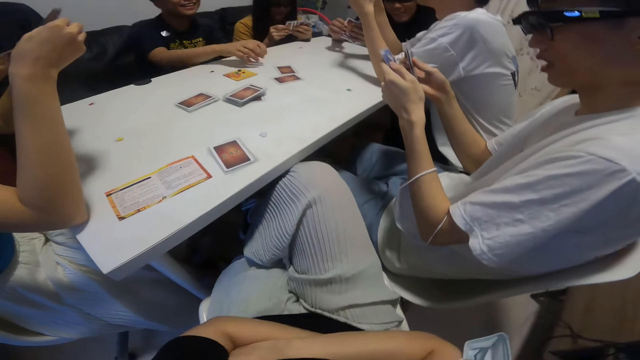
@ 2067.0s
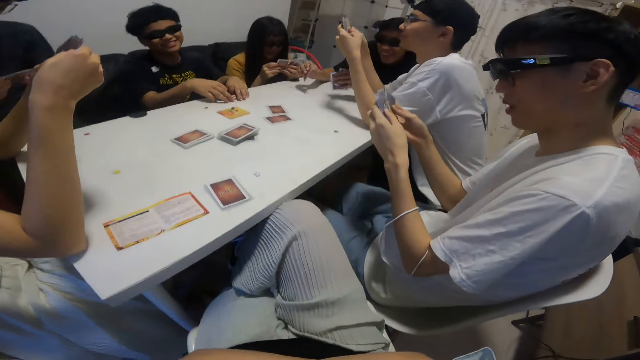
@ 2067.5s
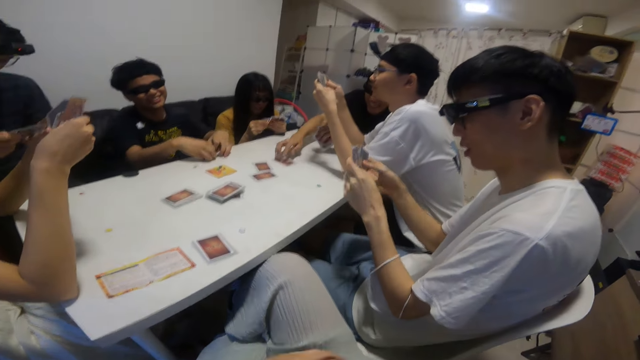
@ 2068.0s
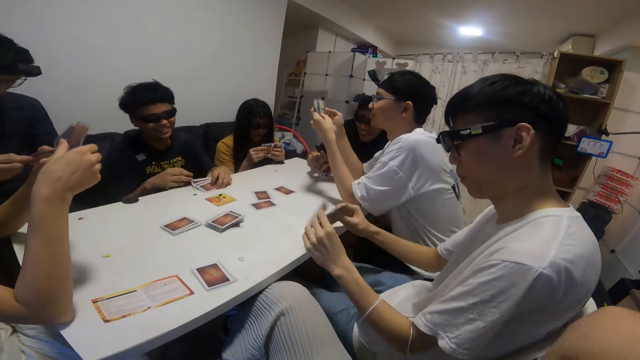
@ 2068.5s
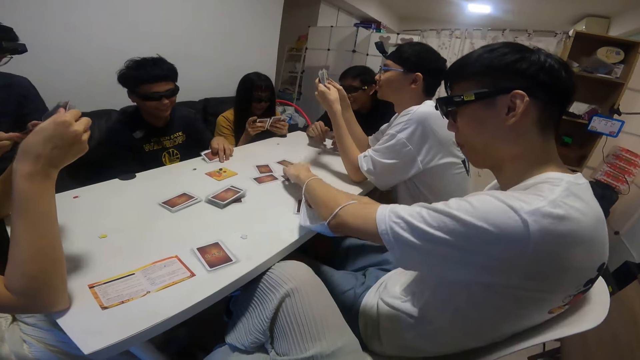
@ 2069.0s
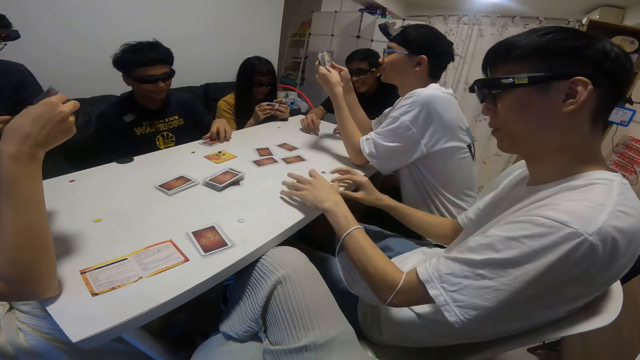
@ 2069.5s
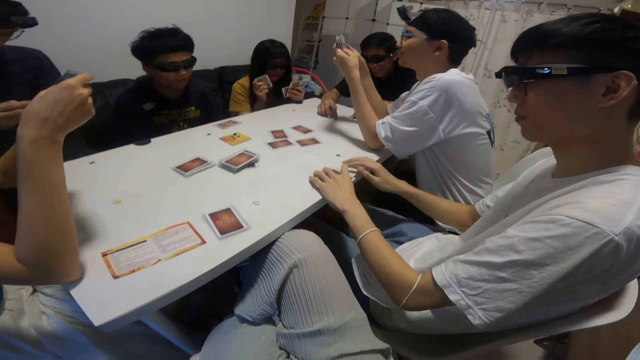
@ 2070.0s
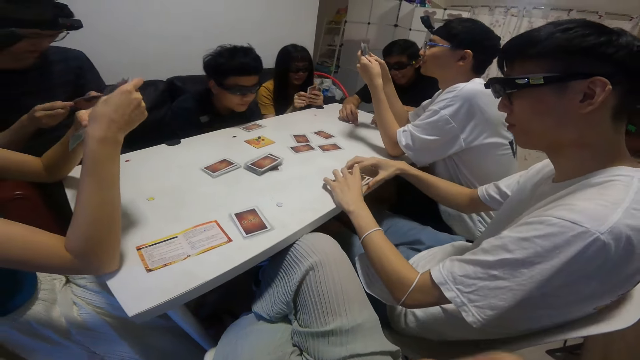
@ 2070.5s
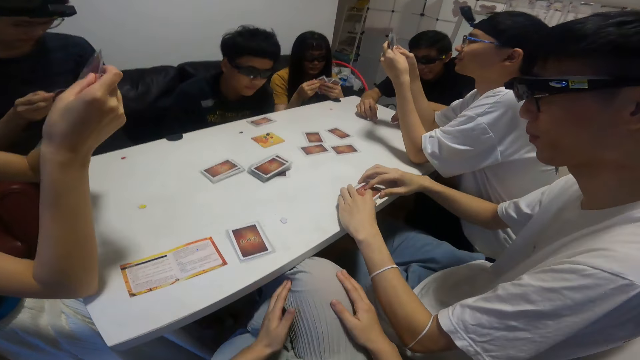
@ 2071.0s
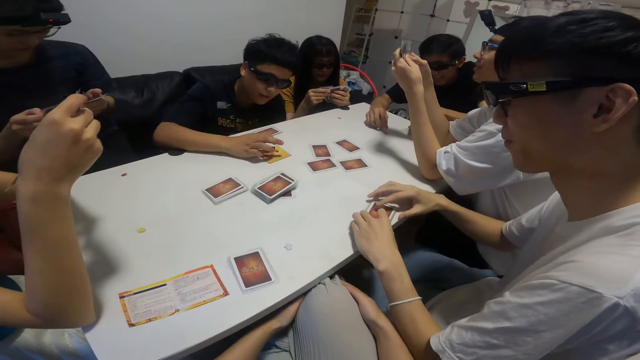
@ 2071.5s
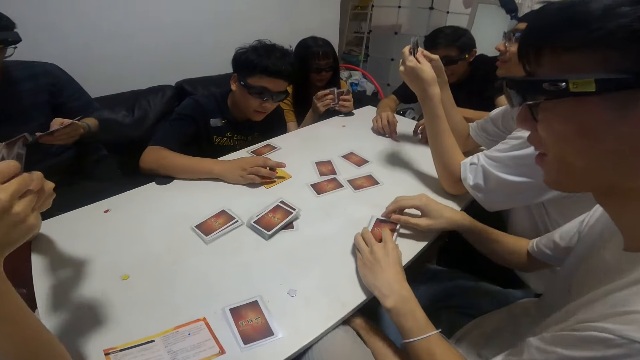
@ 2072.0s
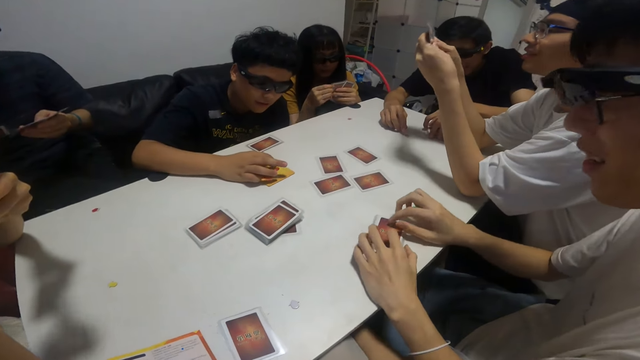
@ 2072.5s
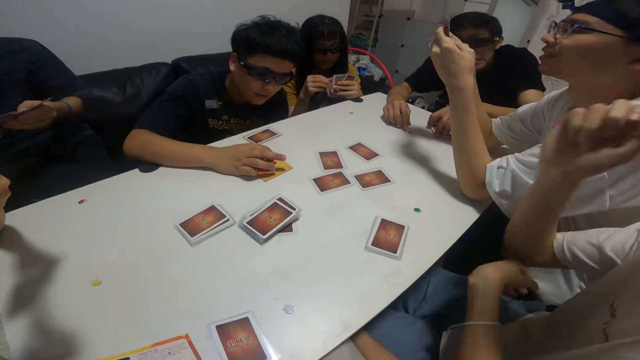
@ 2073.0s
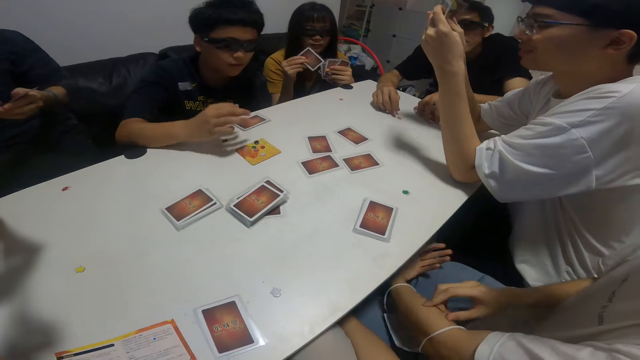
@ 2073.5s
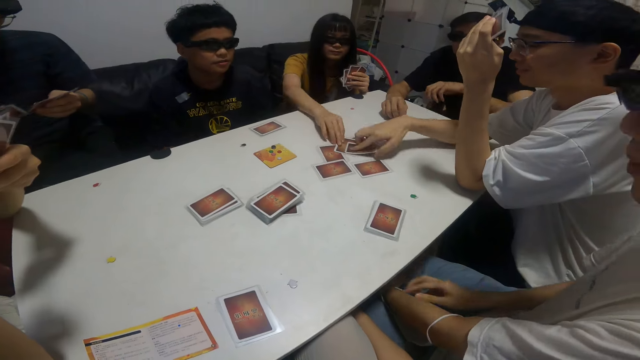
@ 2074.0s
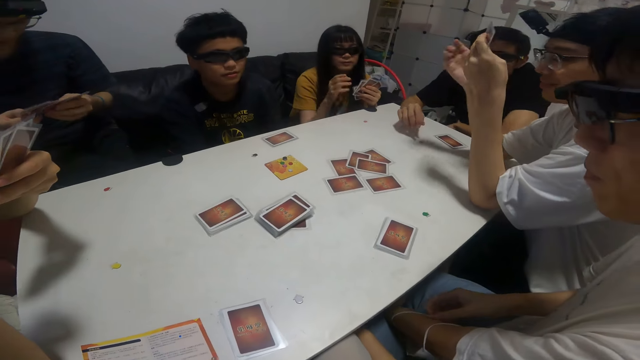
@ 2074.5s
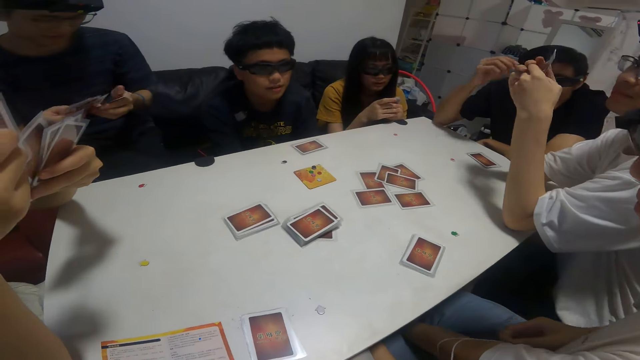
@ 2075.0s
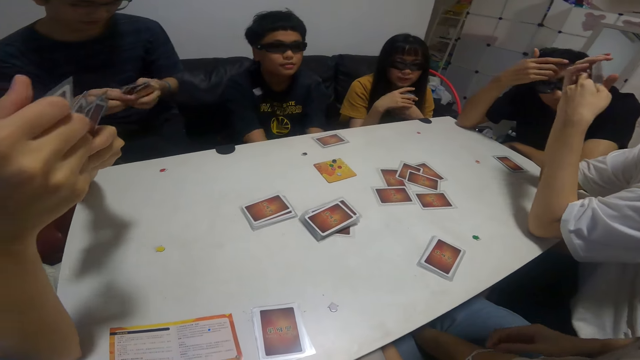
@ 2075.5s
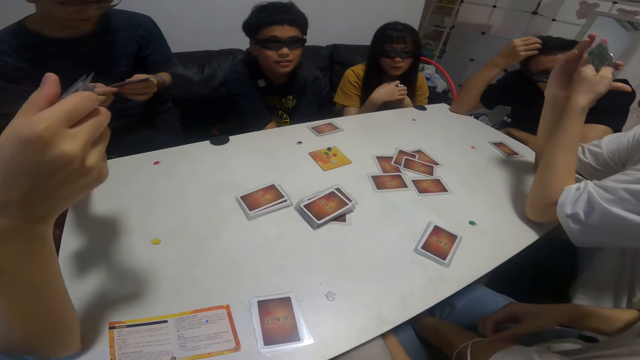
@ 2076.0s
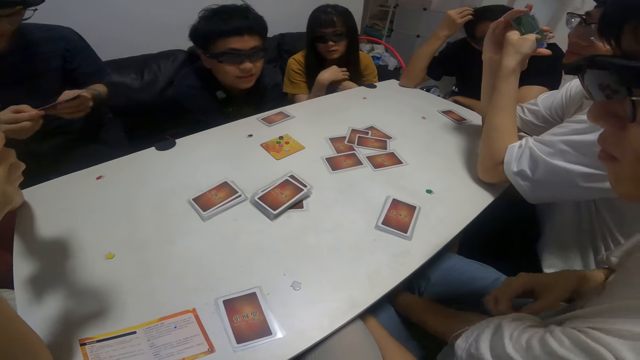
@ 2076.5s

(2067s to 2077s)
The boy places a card in his right hand on the table. Another boy places a card in his right hand on the table. Another boy places a card in his right hand on the table. The first boy pulls the cards. The camera wearer looks around. The first boy touches pebbles on the table with his right hand. Another boy places a card in his right hand on the table. A girl places a card in her right hand on the table. The camera wearer looks around.

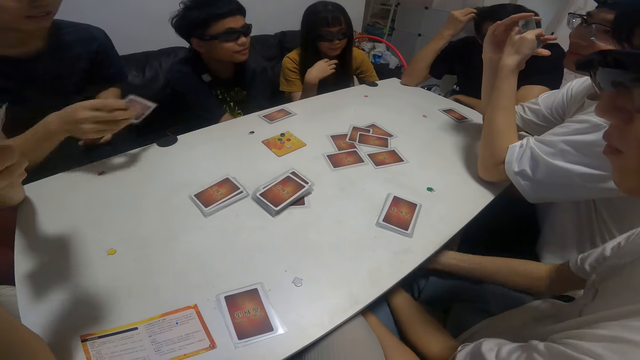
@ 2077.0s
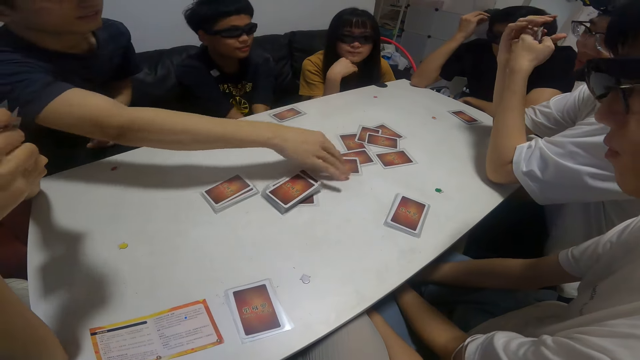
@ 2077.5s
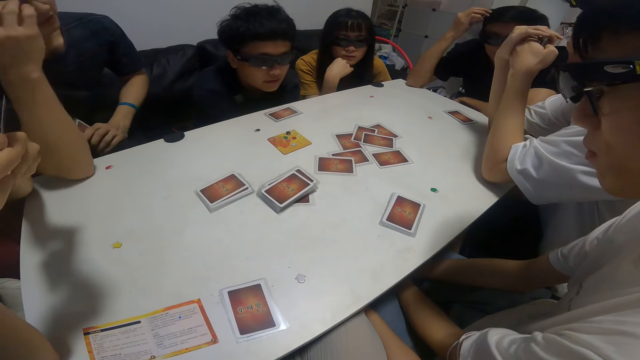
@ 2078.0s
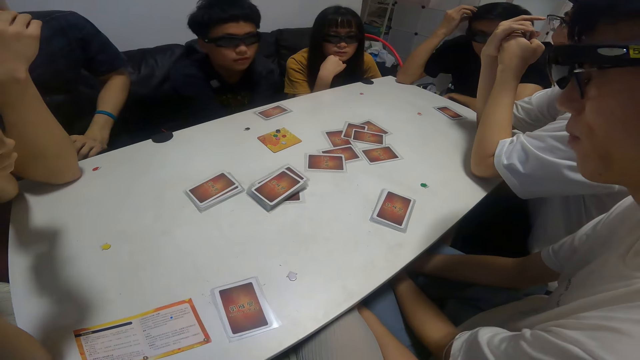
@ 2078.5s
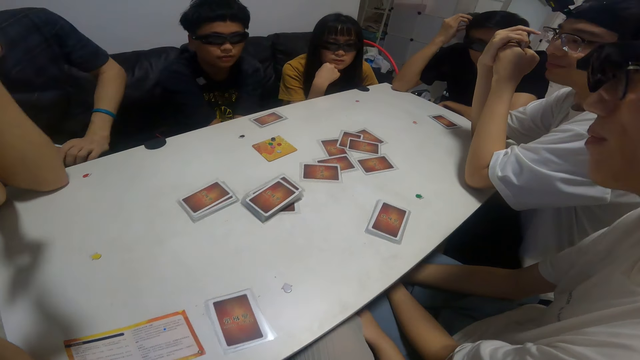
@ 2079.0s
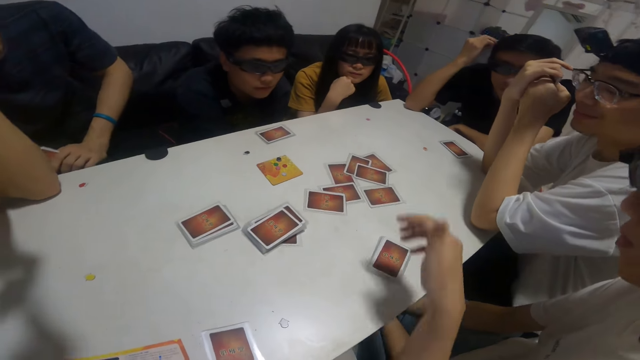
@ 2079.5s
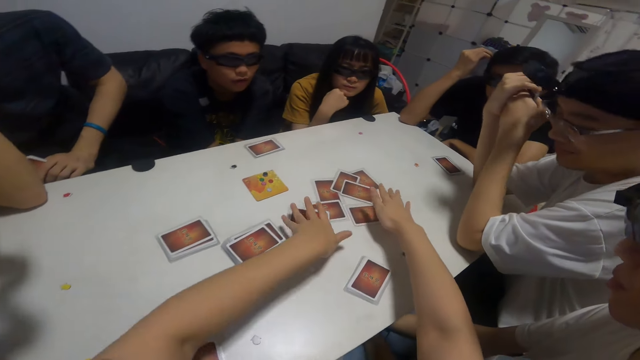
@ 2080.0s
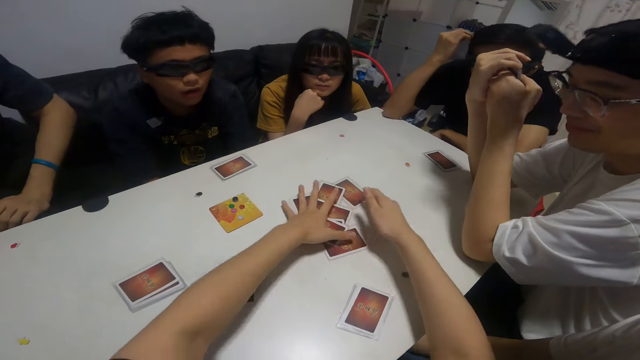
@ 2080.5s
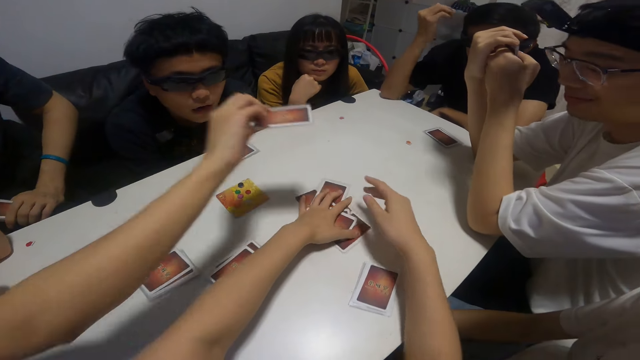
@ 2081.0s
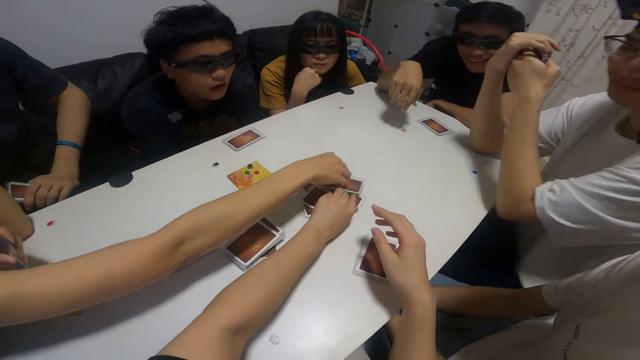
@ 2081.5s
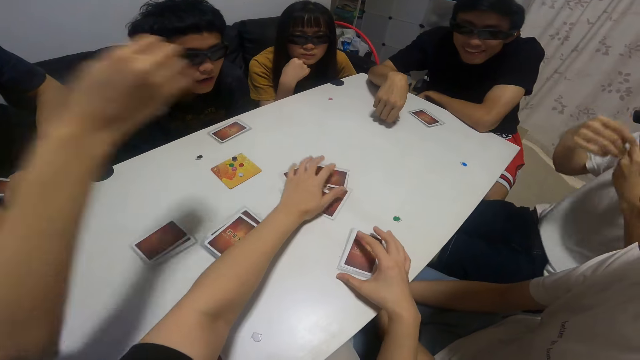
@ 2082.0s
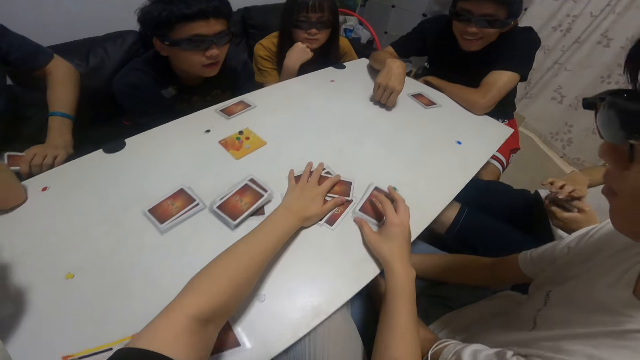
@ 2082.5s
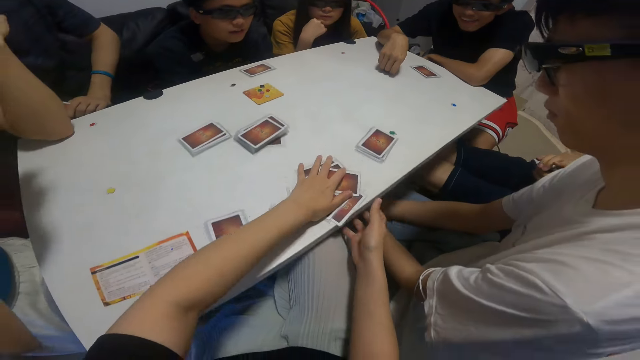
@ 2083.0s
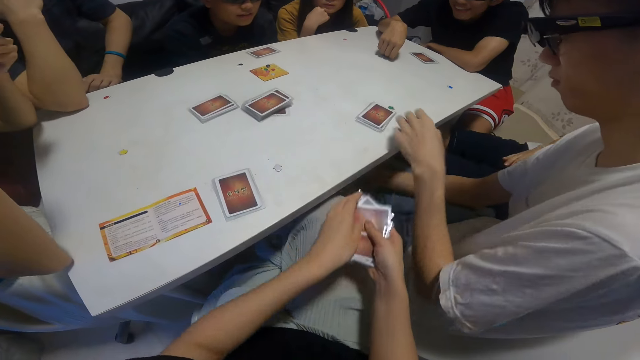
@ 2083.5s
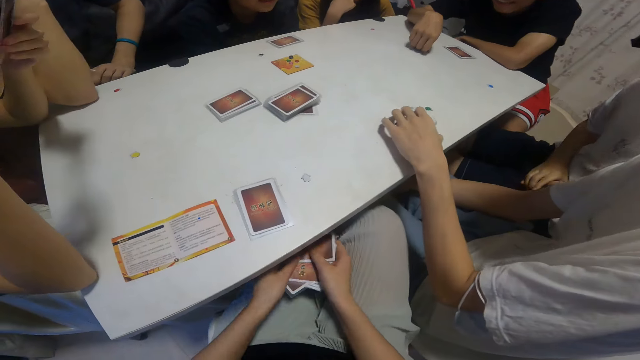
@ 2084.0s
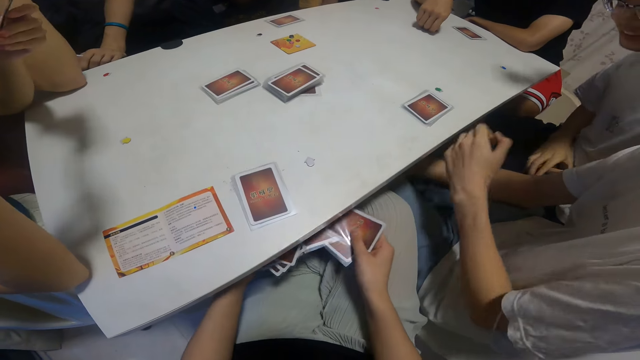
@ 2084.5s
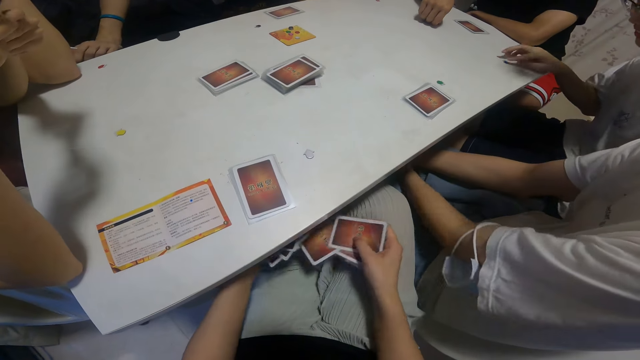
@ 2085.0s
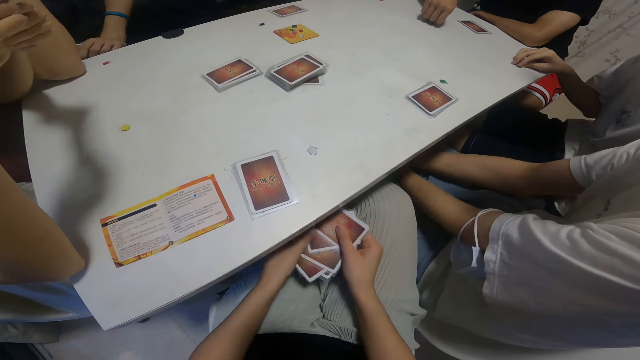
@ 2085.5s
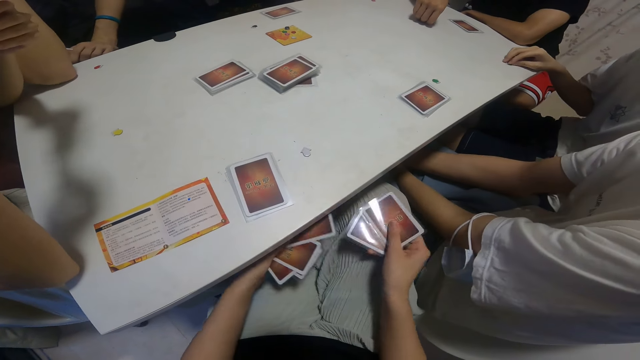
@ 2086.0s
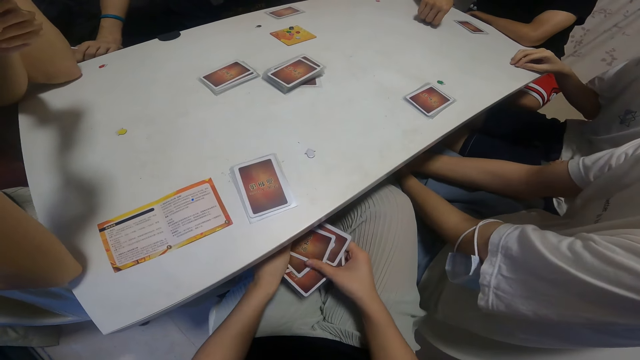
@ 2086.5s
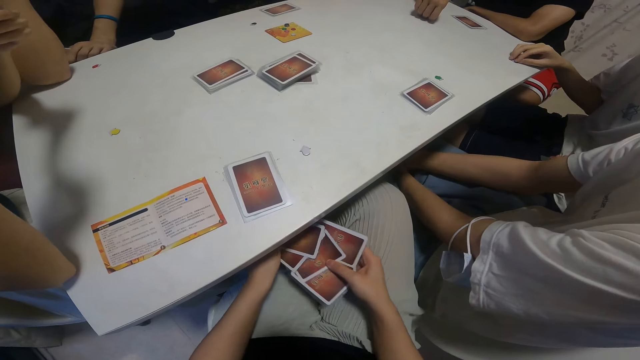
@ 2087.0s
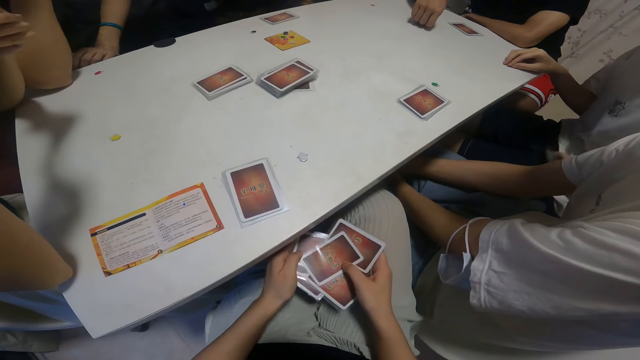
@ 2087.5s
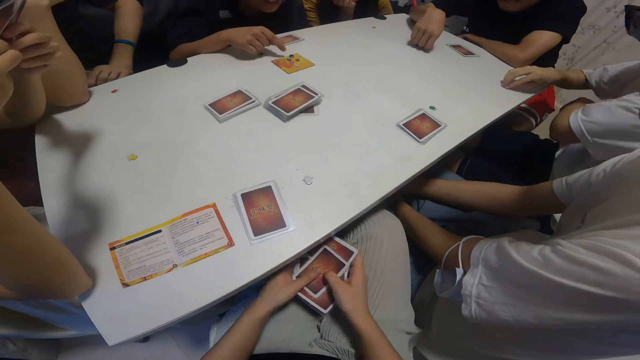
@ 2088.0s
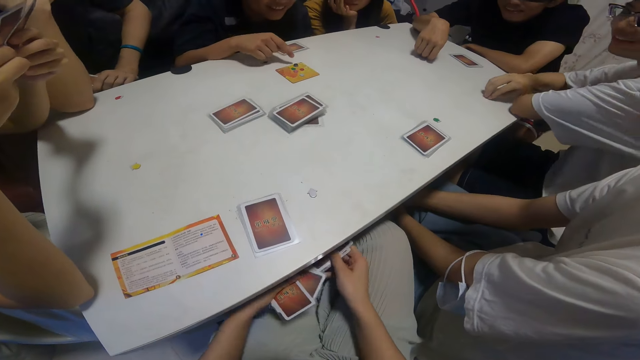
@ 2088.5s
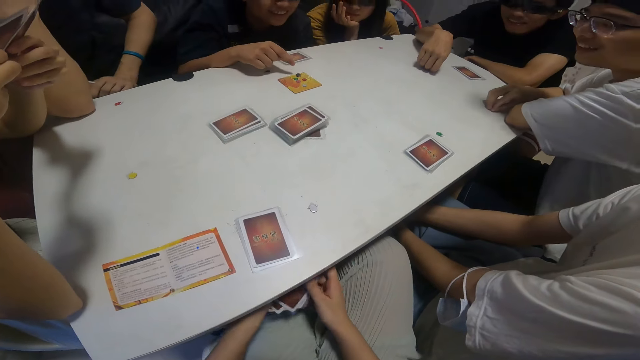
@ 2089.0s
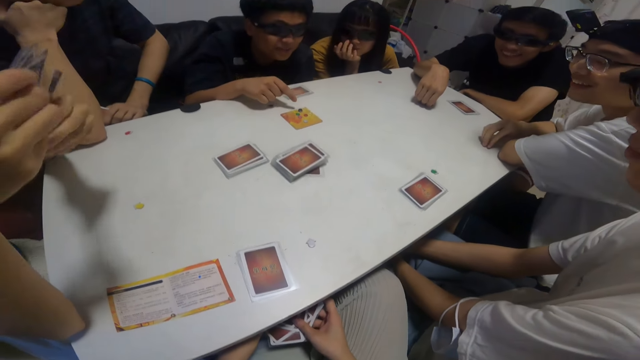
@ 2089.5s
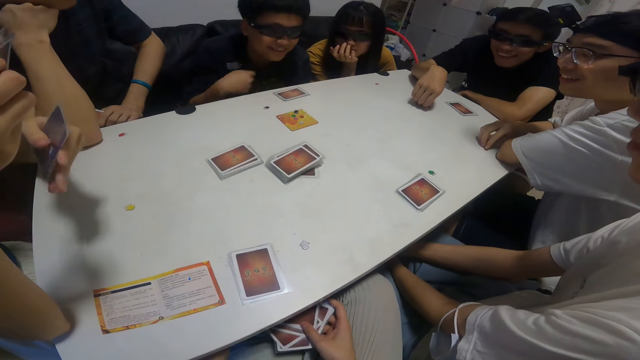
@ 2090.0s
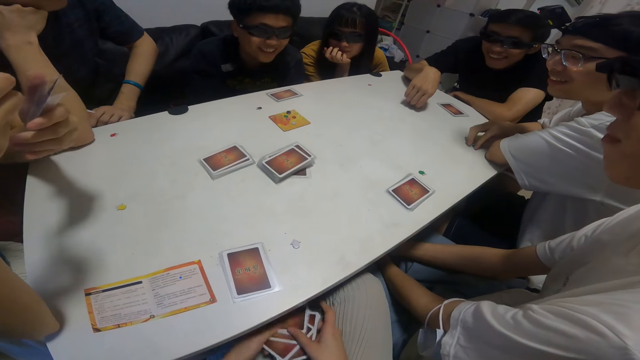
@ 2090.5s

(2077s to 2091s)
A boy places a card in his right hand on the table. The camera wearer picks up the cards. A girl places a card in her right hand on the table. The camera wearer packs the cards on the table with her hands. She rearranges the cards. She shuffles the cards in her hands.
